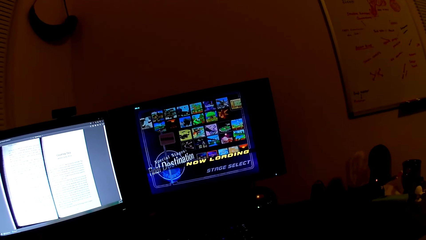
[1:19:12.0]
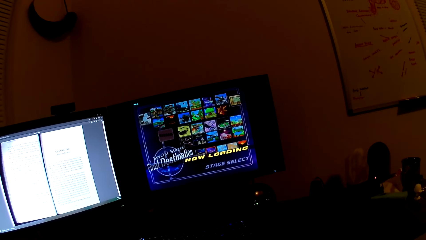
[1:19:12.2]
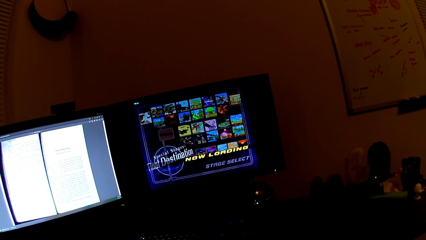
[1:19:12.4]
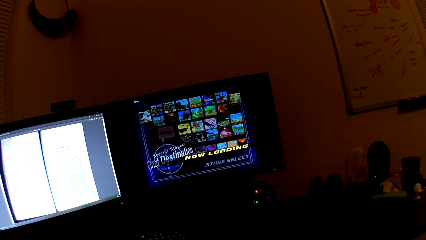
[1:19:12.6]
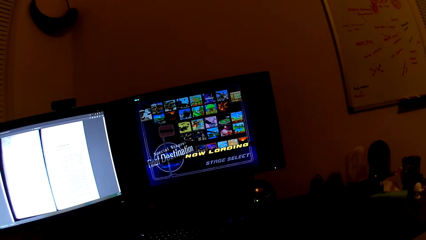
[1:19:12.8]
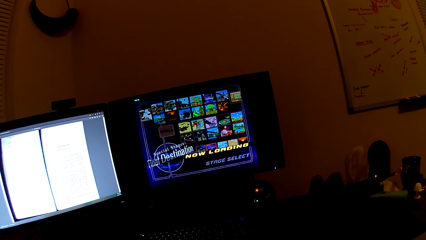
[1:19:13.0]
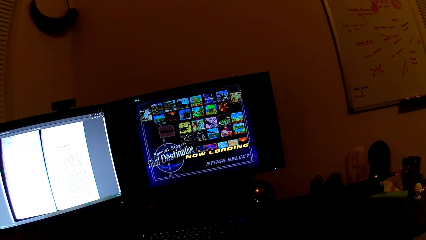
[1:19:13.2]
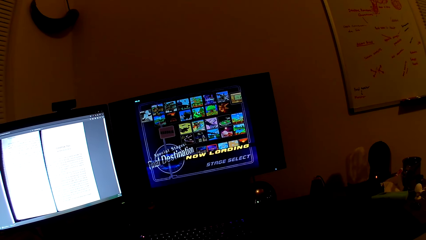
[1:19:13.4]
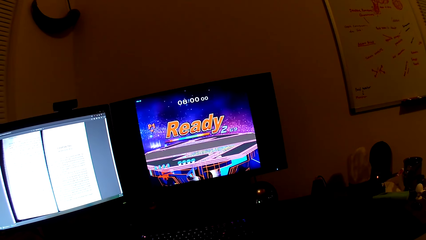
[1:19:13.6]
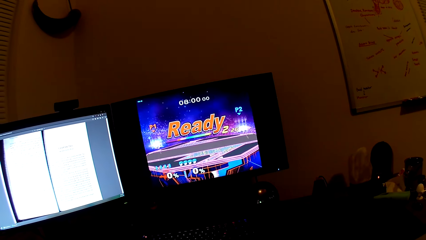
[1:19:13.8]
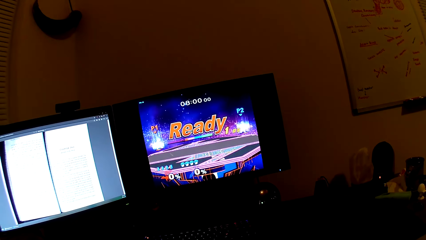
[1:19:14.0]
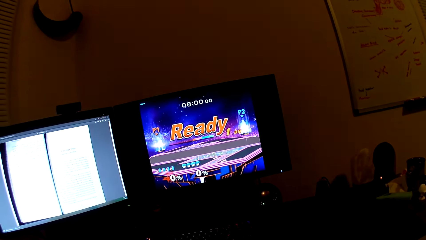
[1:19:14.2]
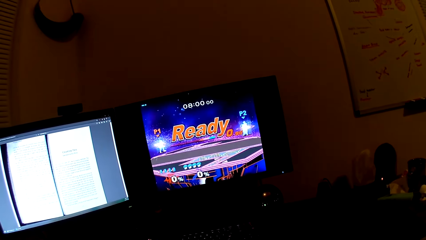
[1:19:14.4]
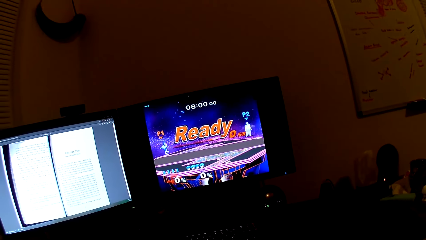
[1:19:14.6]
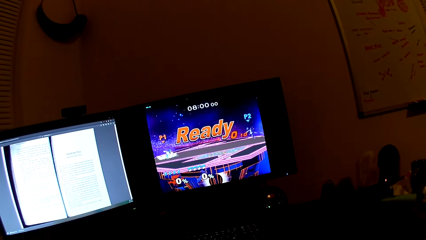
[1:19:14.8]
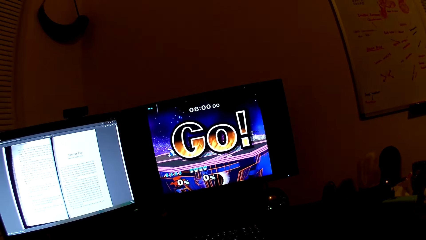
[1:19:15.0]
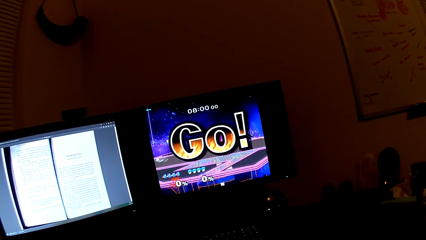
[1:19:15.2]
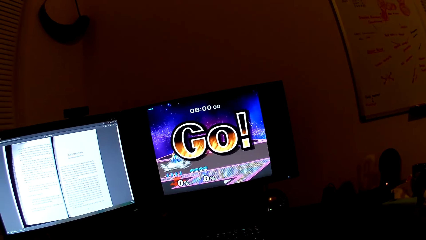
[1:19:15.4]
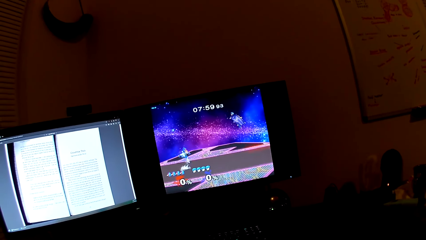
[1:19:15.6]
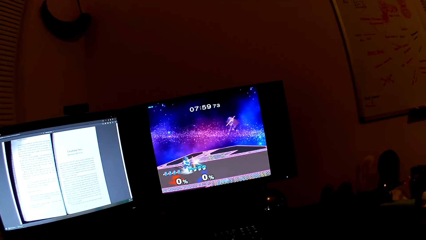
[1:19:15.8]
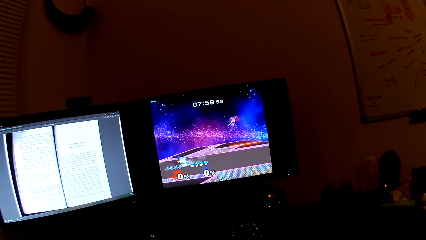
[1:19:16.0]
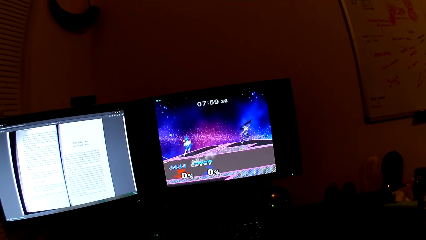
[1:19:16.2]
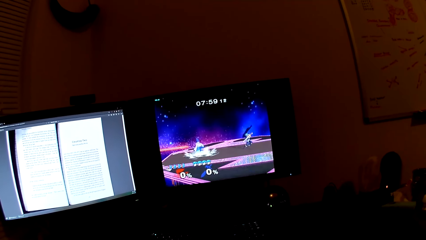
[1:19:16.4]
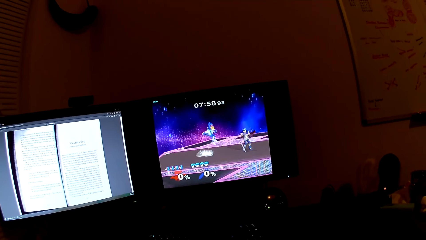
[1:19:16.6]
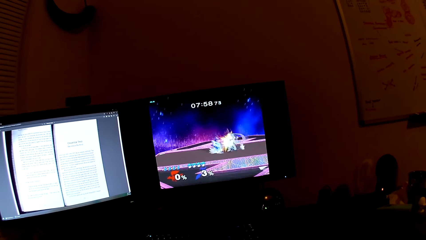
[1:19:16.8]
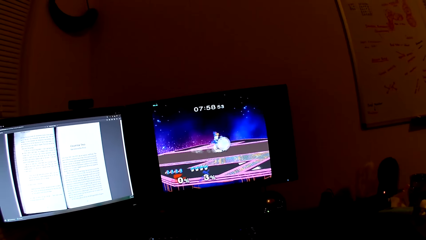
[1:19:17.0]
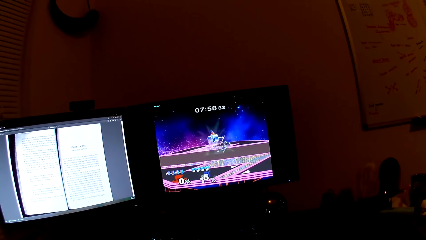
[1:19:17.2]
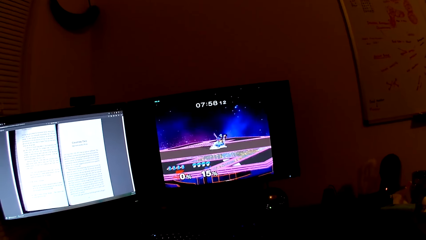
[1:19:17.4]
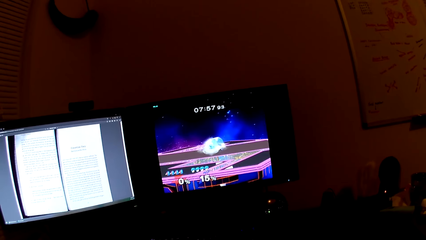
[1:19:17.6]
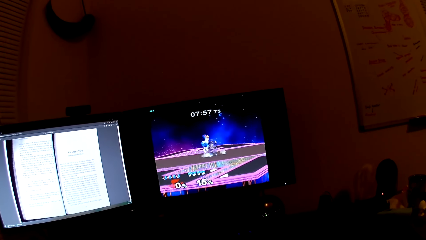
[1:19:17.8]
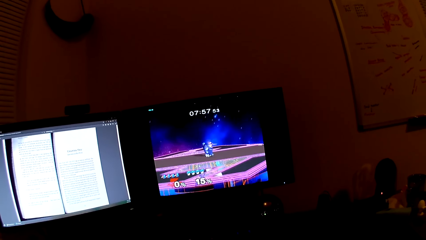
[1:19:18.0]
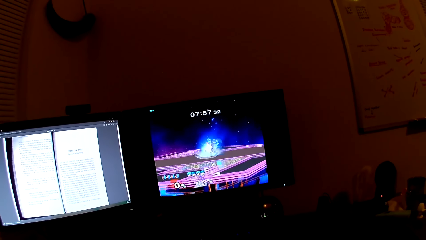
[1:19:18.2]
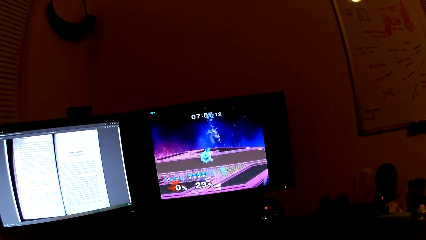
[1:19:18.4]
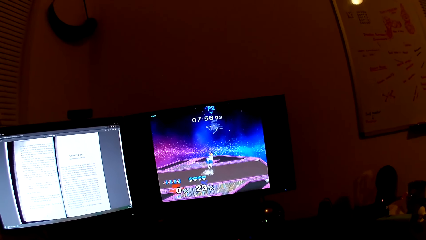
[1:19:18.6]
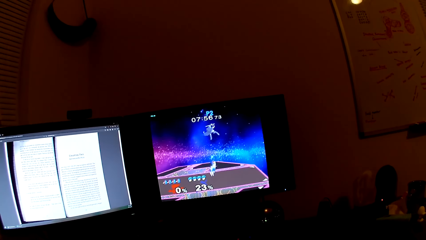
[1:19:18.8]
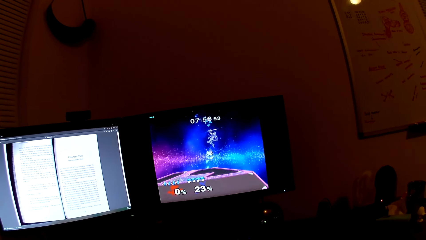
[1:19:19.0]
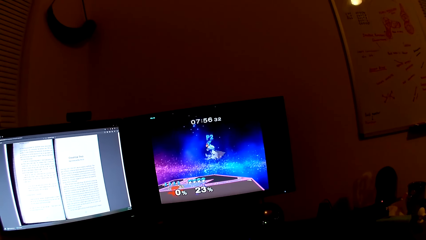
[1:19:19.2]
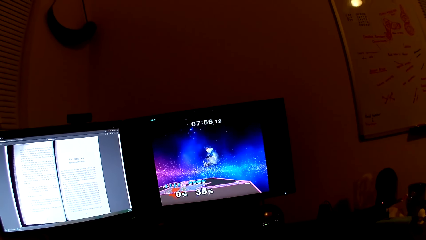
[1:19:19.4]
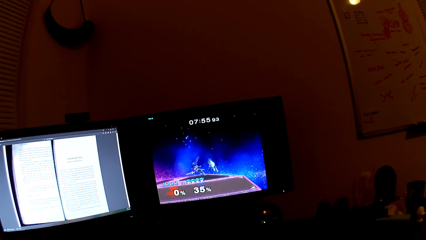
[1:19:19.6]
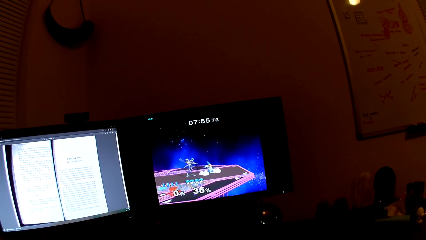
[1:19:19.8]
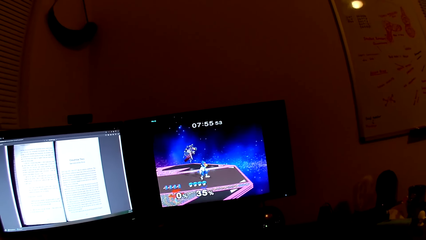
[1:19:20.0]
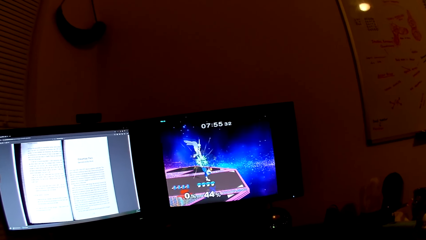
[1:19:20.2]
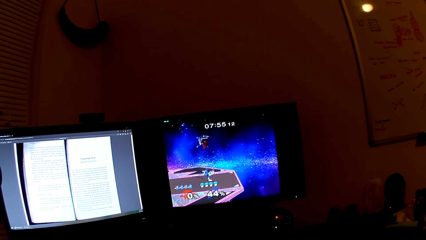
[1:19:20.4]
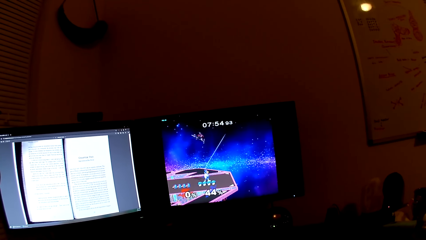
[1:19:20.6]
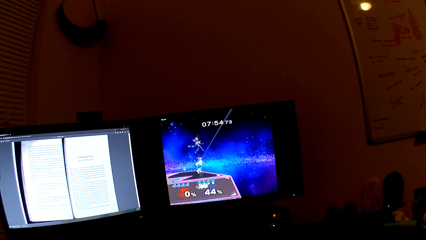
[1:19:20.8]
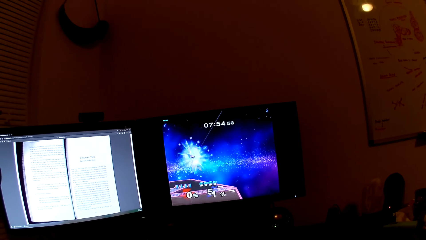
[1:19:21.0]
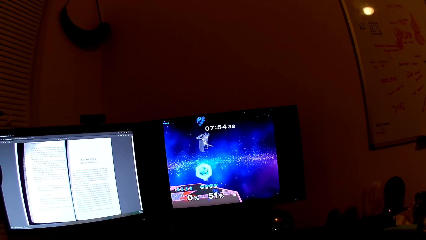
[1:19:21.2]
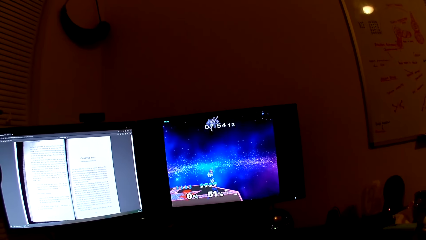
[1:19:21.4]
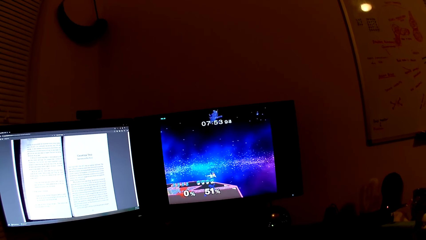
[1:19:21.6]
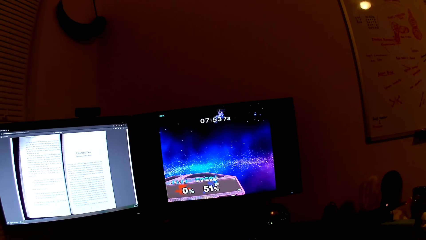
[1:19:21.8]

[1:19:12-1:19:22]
The camera wearer plays the game in the screen with a PlayStation controller.

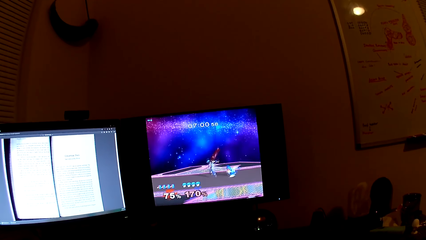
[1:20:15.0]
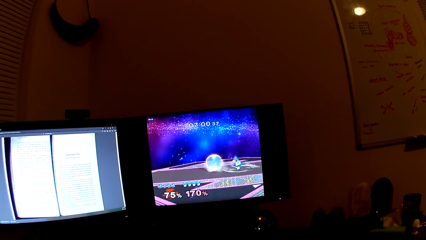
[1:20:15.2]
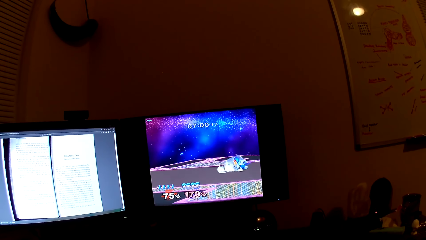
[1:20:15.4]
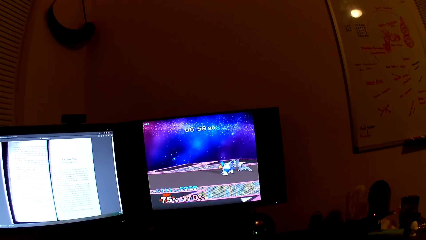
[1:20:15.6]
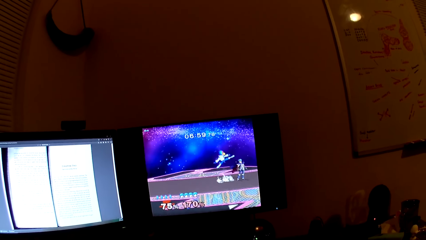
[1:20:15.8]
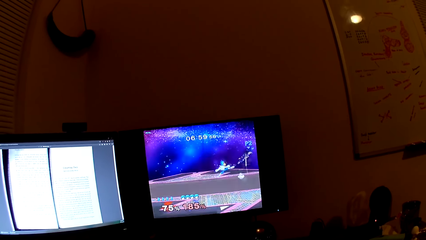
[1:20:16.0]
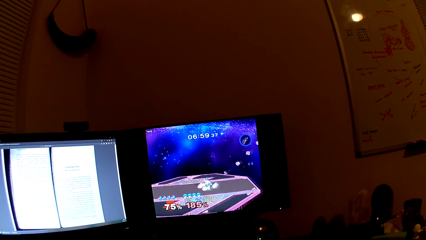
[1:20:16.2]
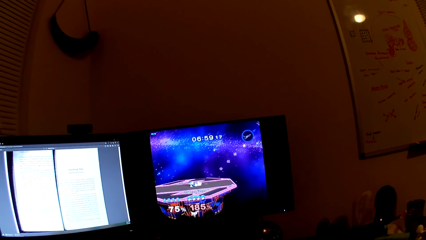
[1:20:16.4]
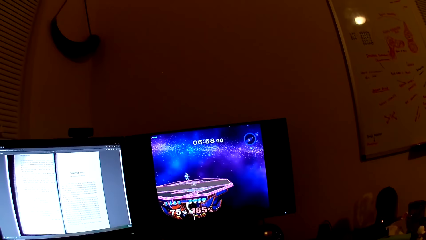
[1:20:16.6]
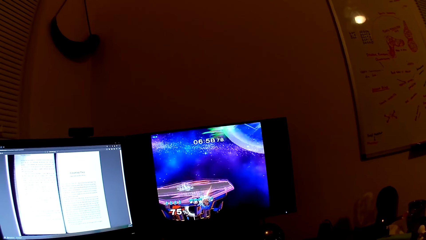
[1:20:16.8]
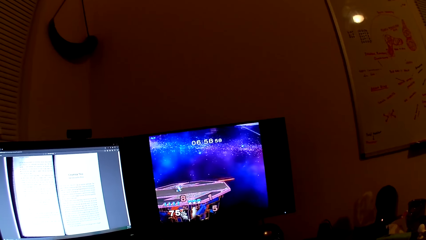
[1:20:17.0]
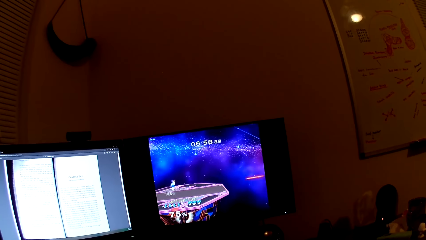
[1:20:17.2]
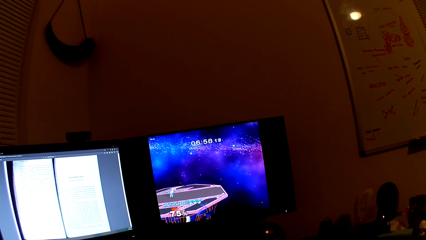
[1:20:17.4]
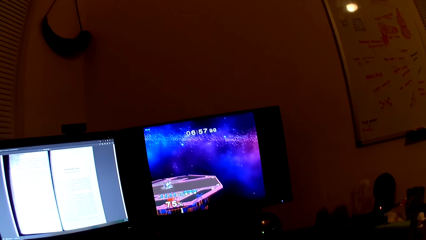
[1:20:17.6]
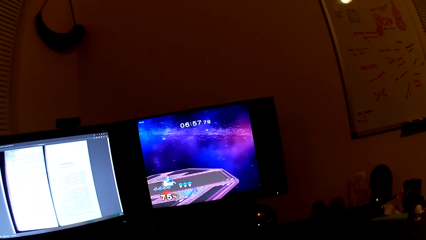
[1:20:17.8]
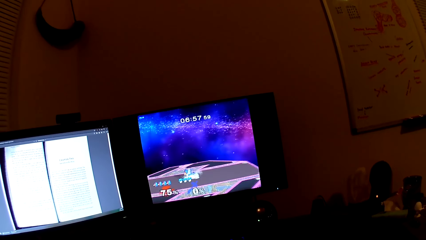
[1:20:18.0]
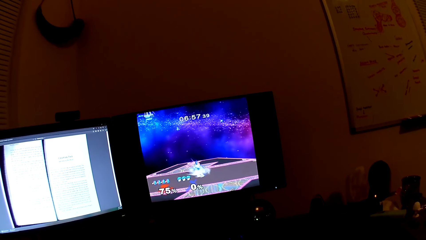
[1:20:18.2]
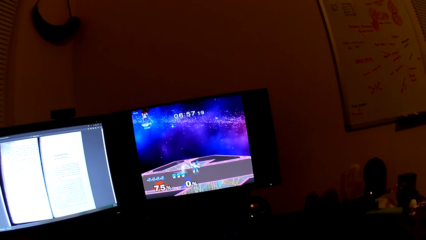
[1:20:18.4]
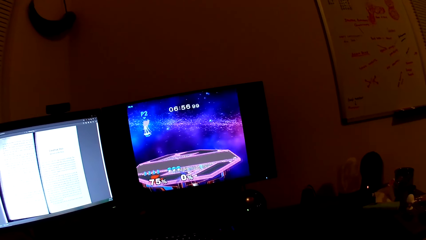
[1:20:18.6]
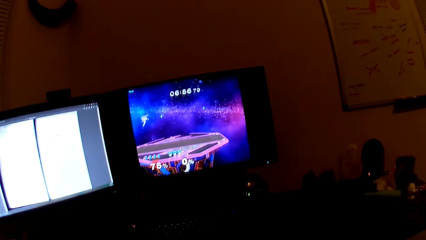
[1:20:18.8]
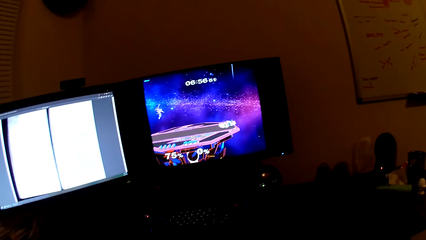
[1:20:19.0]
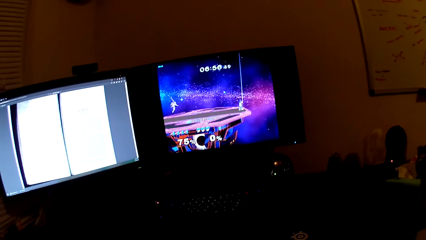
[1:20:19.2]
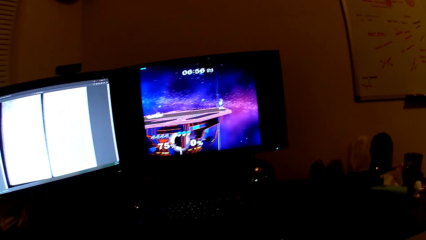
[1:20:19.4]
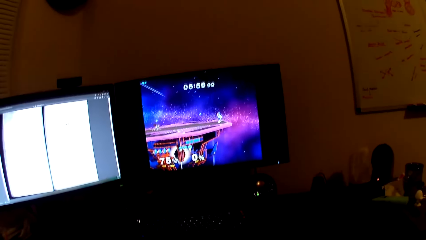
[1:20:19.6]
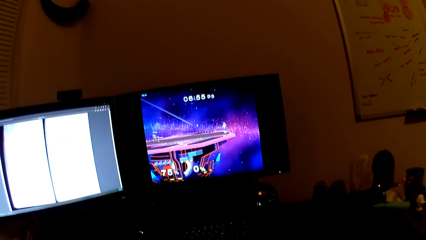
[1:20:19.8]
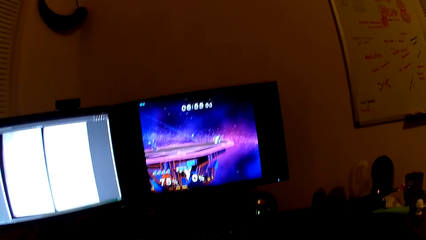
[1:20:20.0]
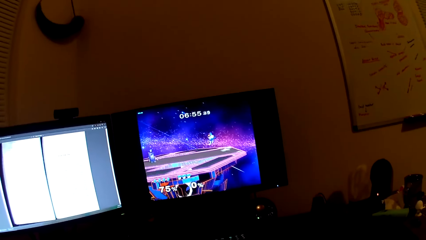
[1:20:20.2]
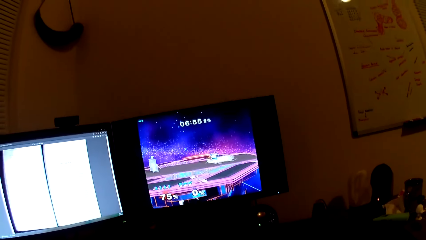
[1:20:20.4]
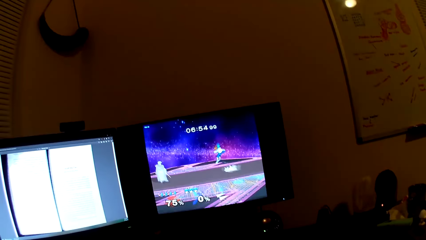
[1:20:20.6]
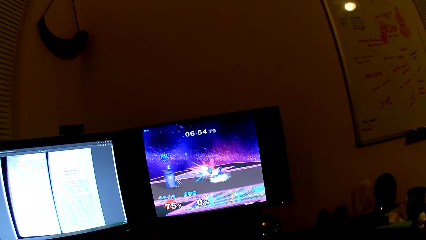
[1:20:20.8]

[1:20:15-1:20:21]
The camera wearer talks to a man. They play the game in the screen with a PlayStation controller.
